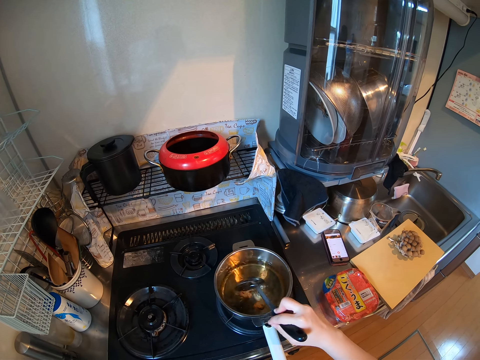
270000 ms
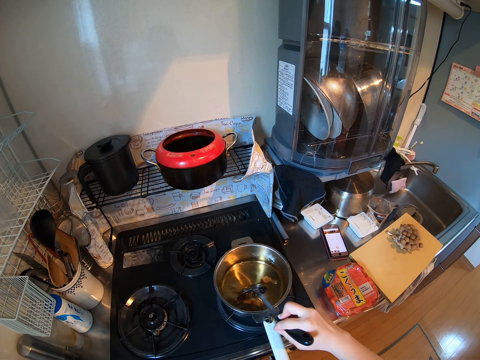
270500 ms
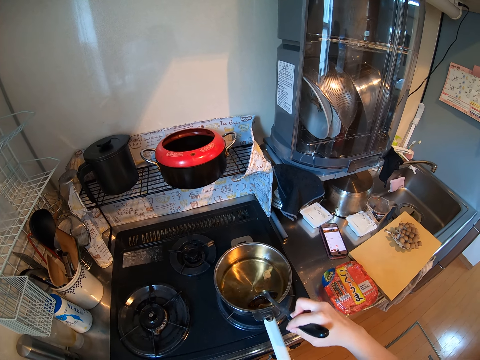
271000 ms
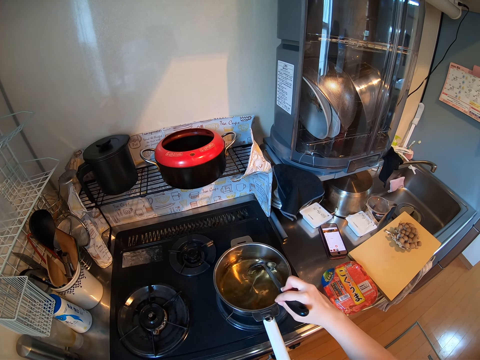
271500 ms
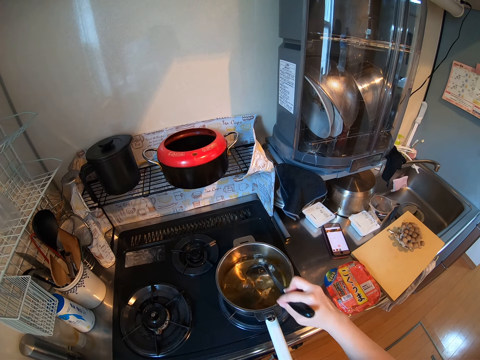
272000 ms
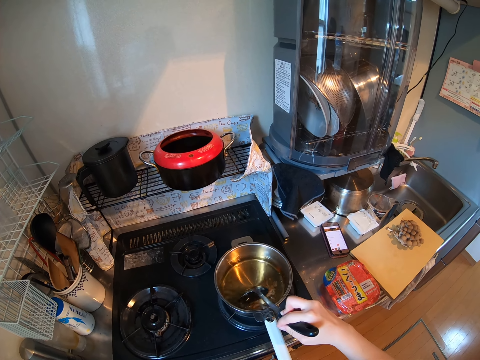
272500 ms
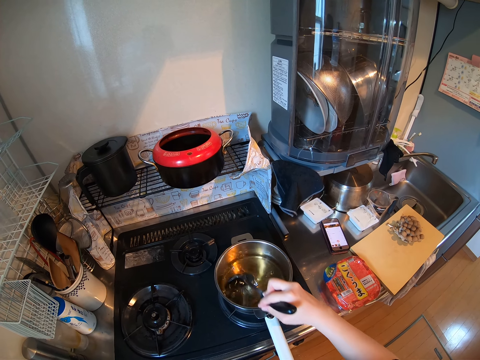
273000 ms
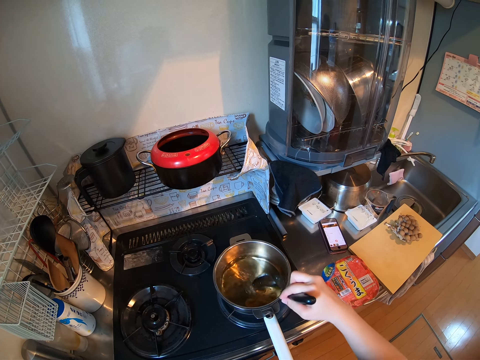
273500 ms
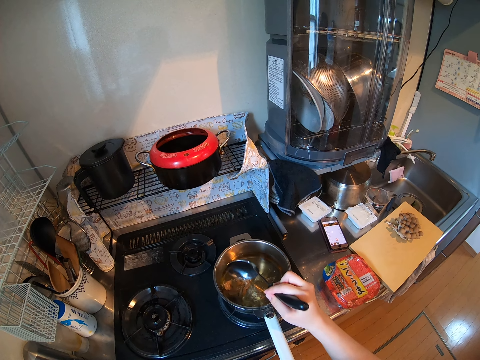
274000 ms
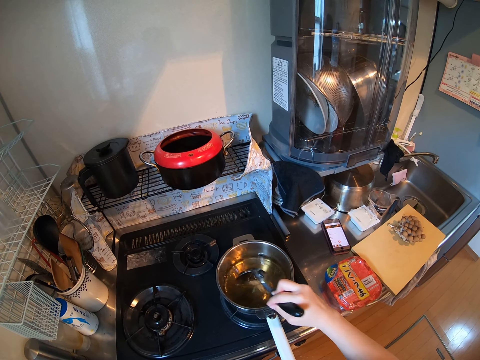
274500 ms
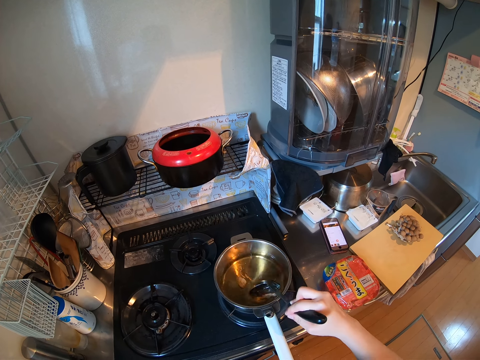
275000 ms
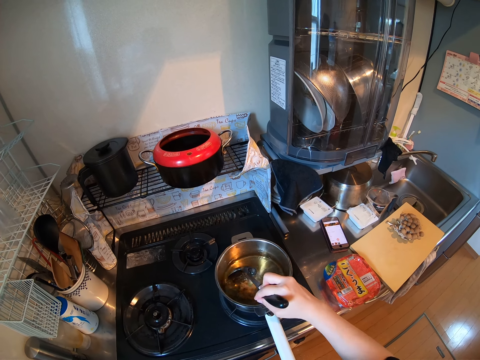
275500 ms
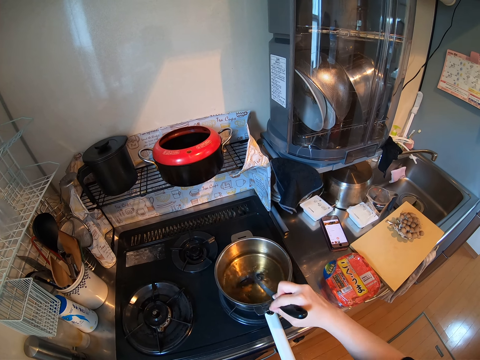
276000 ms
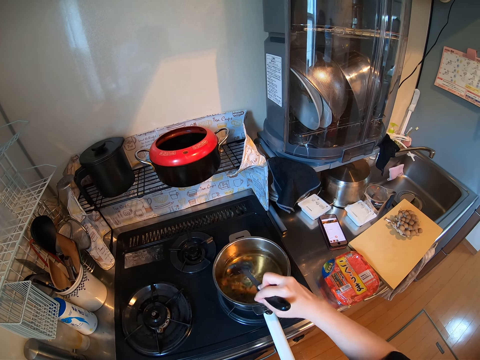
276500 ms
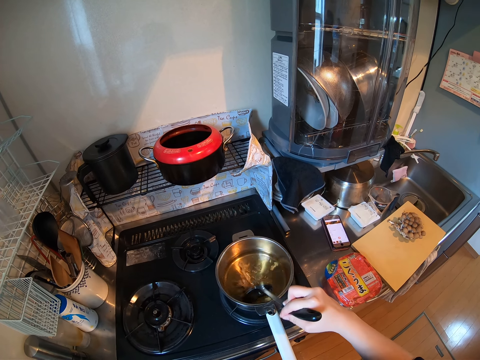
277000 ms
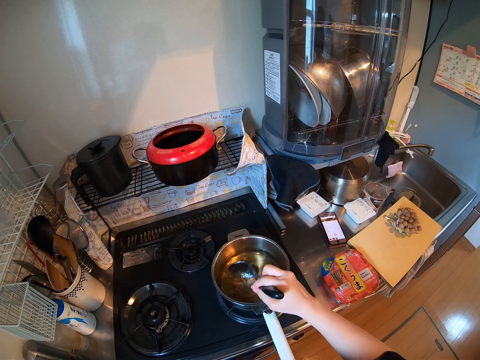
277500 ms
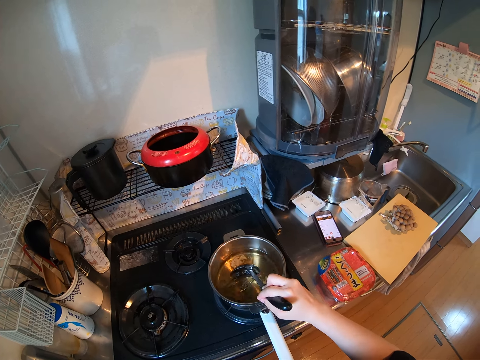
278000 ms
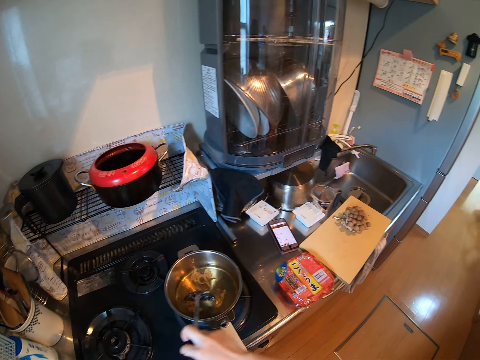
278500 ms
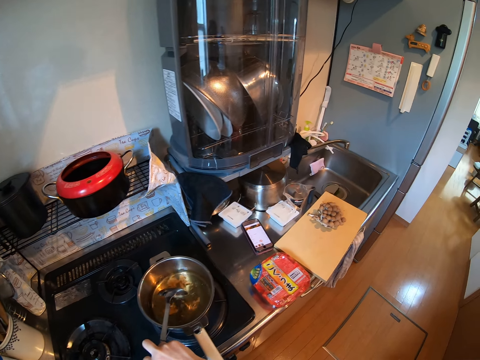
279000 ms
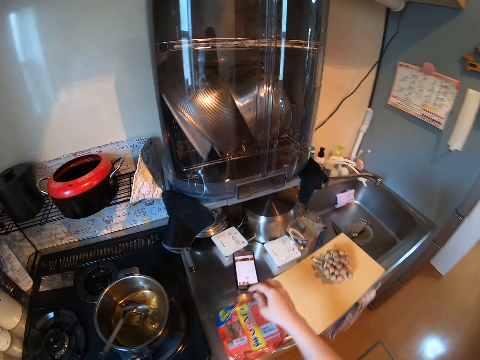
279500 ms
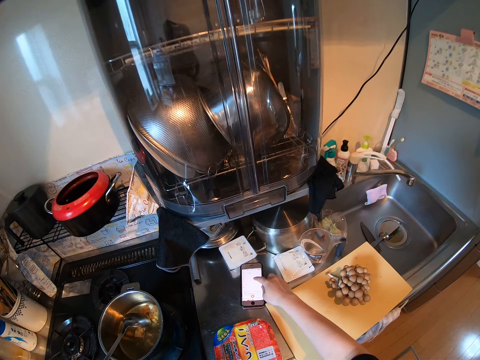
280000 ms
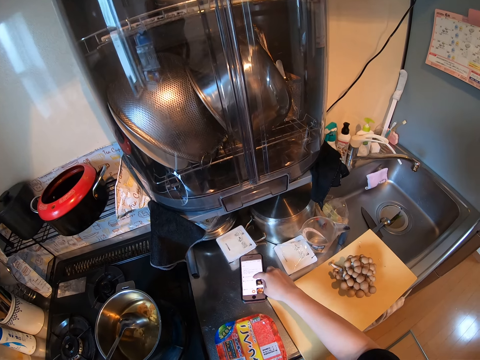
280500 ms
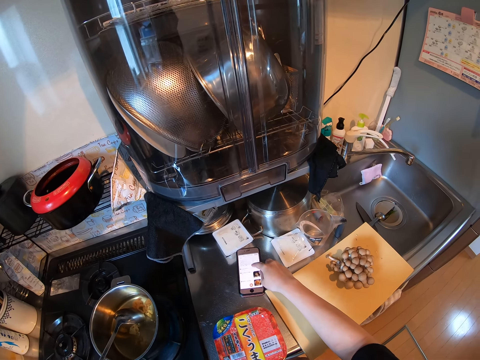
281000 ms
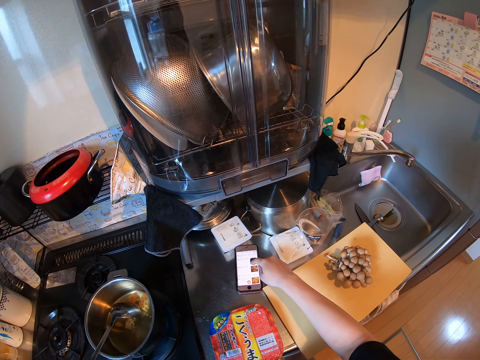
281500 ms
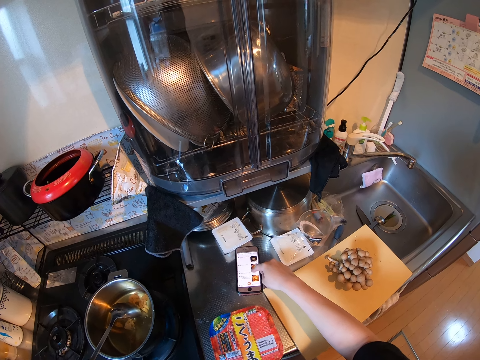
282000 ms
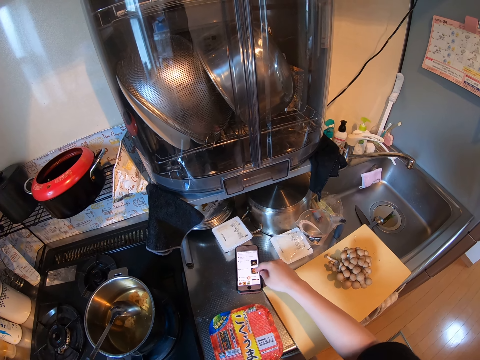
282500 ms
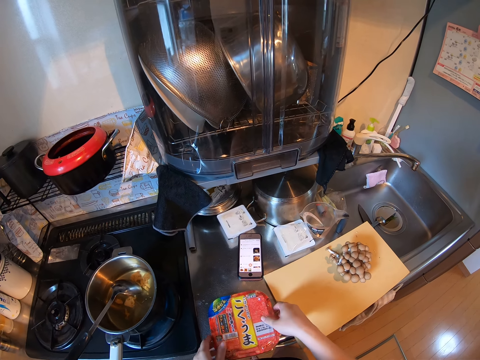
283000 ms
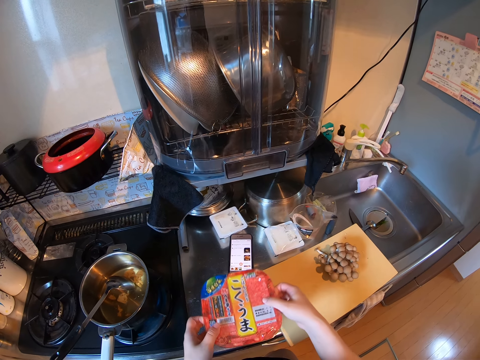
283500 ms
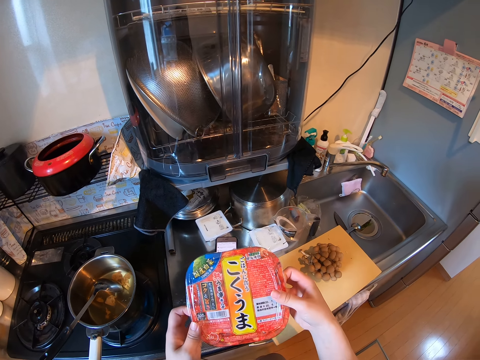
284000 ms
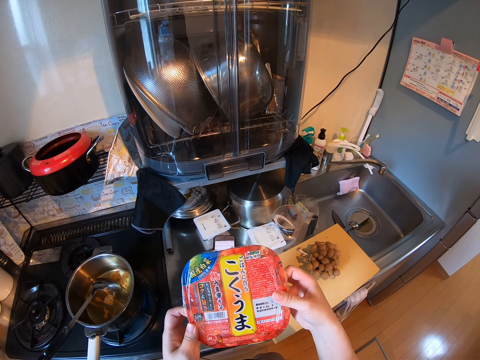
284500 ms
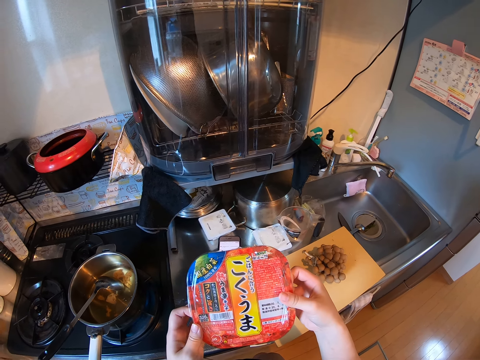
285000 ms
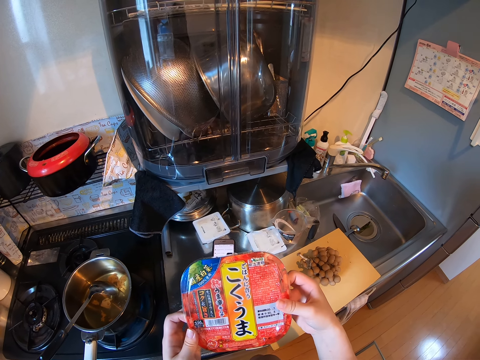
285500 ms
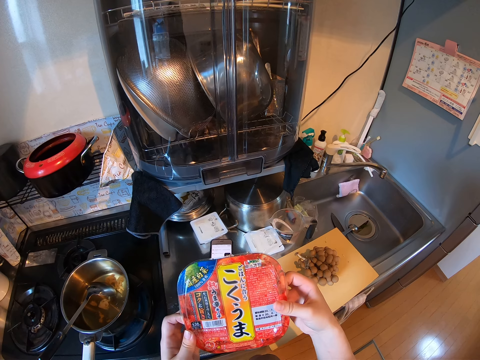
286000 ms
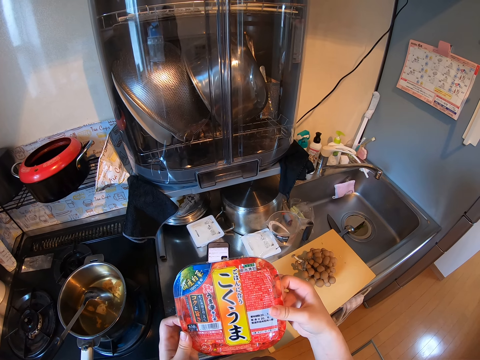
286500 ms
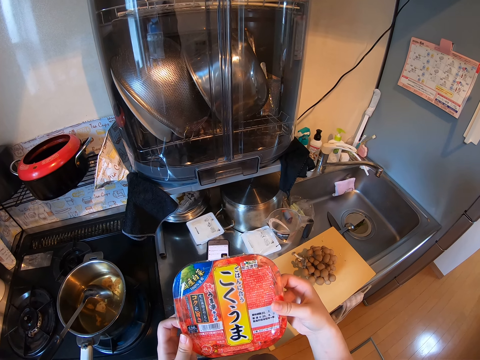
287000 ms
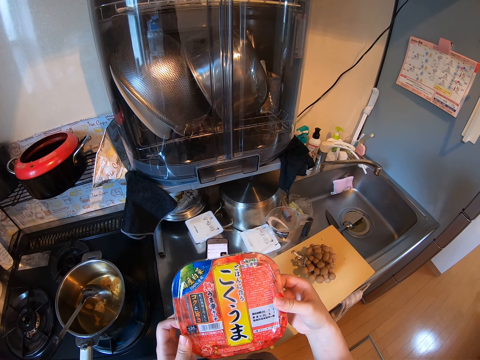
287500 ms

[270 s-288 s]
The camera wearer beats the paste in the pot of water with the cooking spoon. She drops the spoon in the pot. She operates her phone. She picks up the plastic container from the kitchen worktop. She looks at the plastic container.

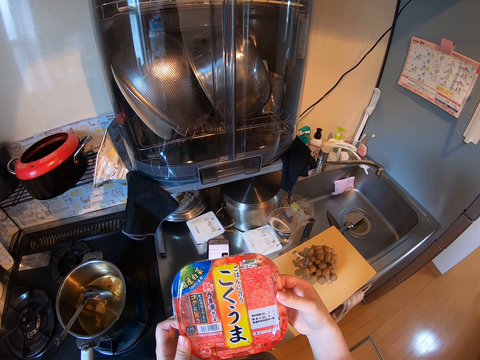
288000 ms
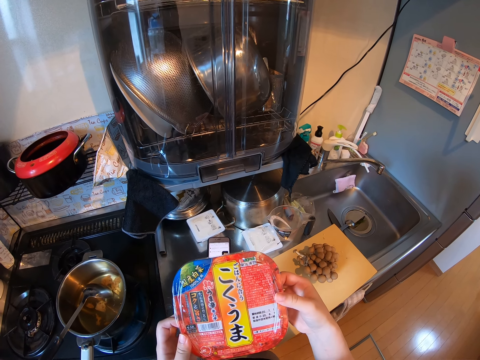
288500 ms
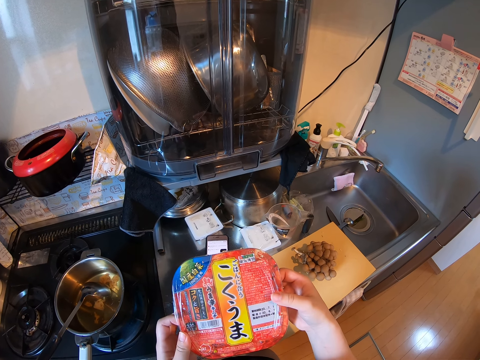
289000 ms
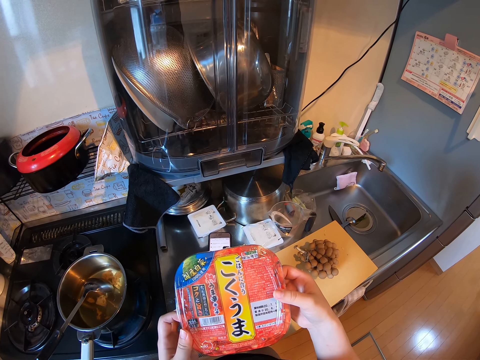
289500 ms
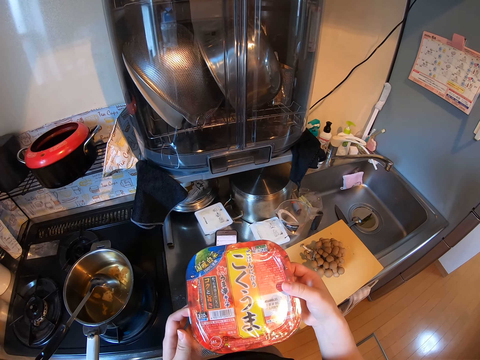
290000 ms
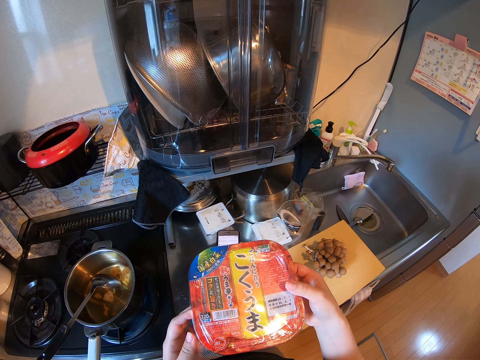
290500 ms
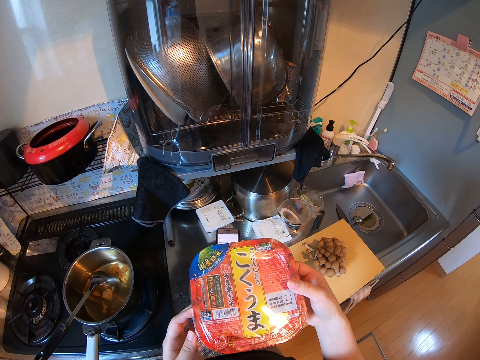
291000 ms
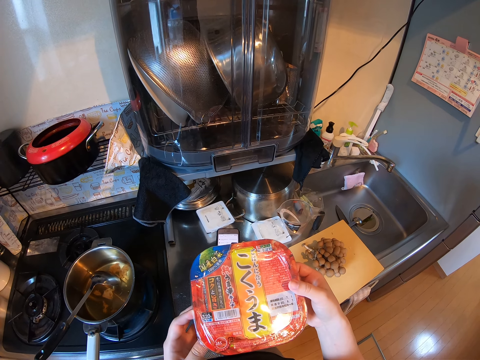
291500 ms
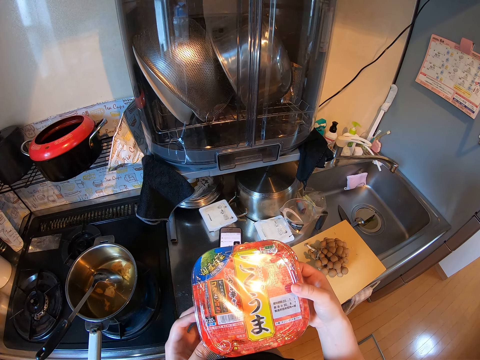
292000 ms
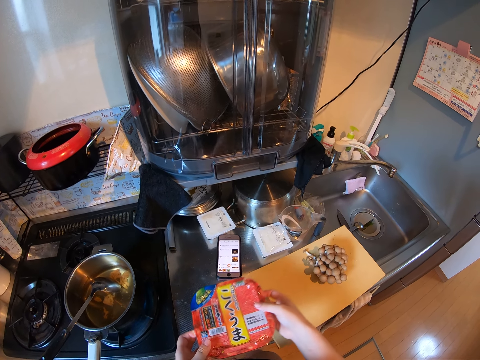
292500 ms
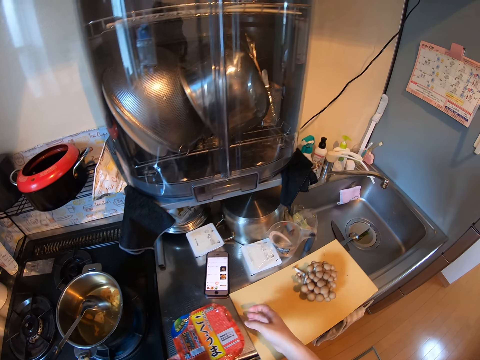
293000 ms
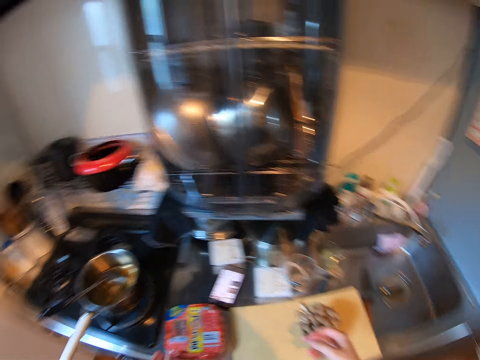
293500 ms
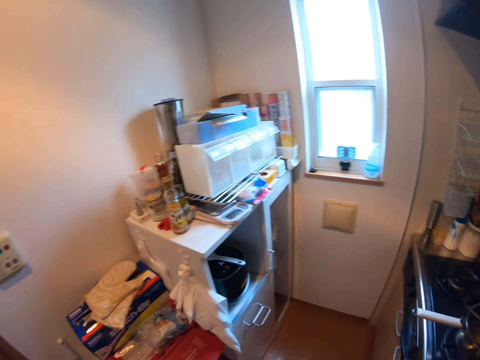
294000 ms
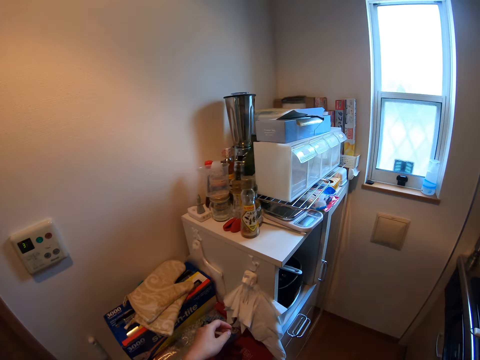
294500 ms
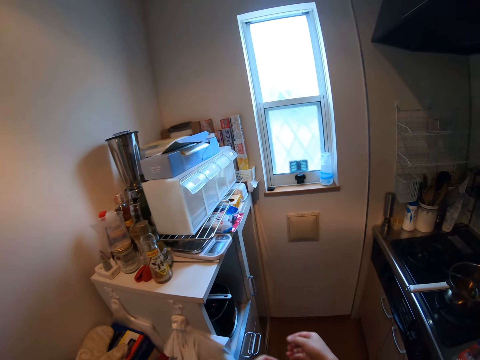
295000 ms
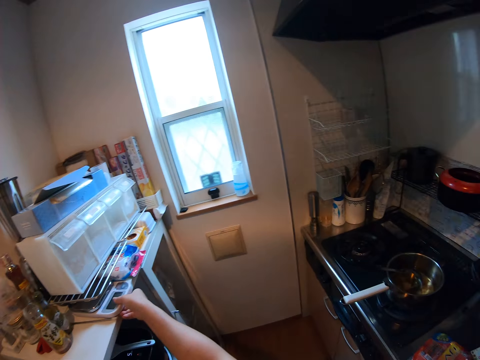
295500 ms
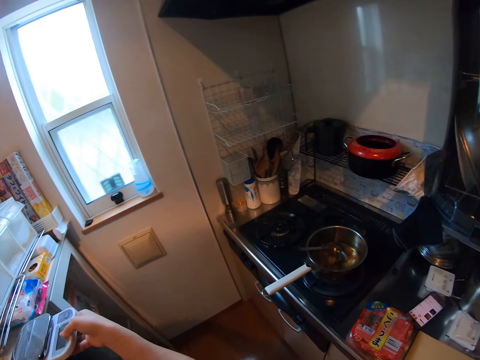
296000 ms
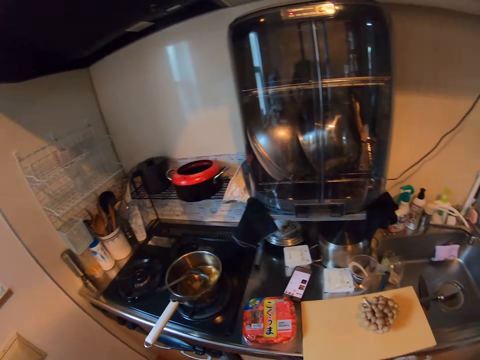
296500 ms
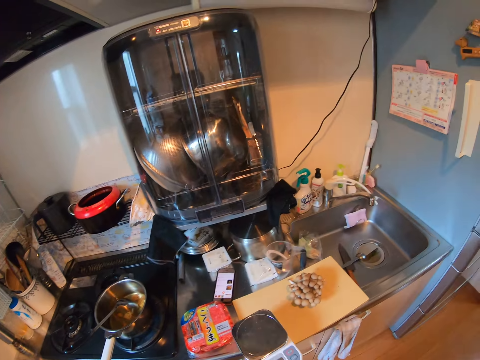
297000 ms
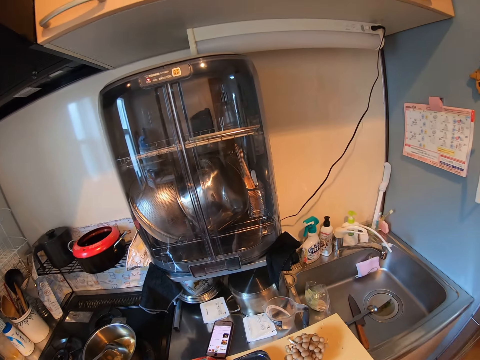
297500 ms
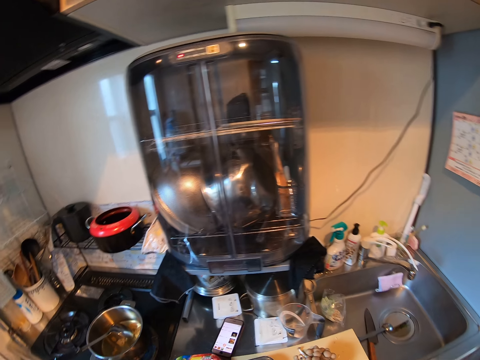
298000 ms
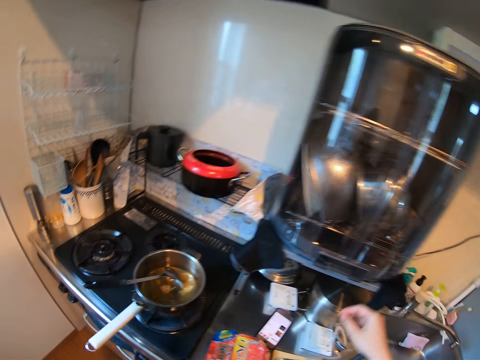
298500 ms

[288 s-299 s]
The camera wearer drops the container or sachet of food on the kitchen worktop. They walk in the room. They pick a kitchen scale from a cabinet. They walk in the room. They drop the kitchen scale on a chopping board.
